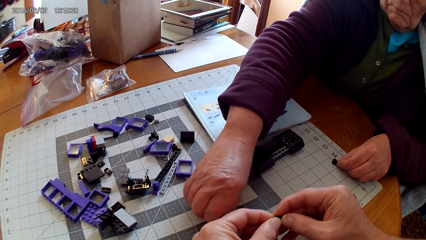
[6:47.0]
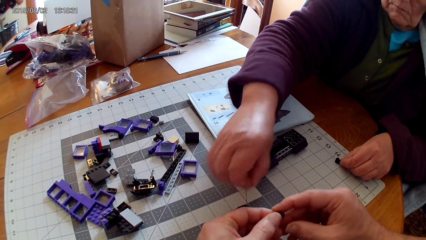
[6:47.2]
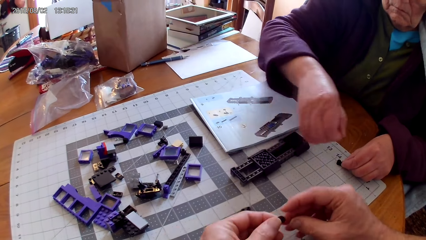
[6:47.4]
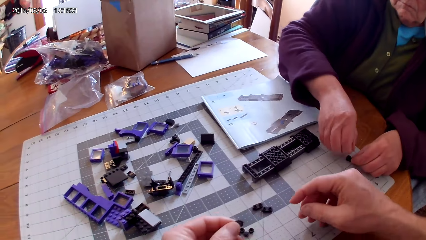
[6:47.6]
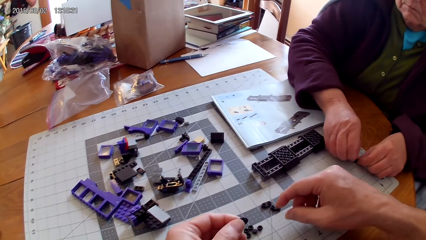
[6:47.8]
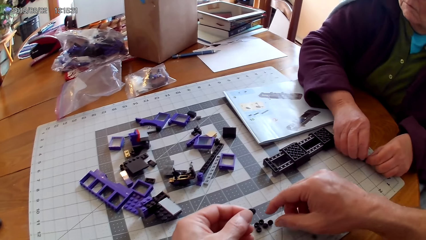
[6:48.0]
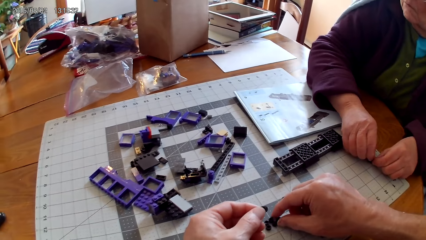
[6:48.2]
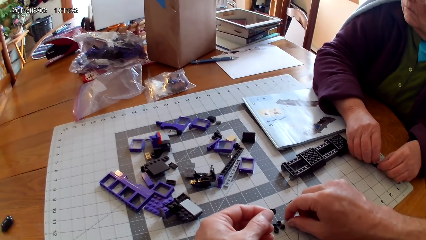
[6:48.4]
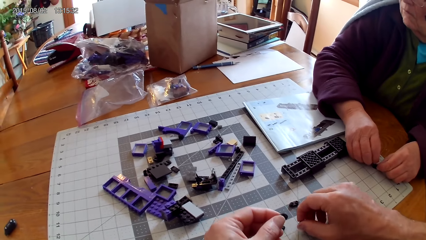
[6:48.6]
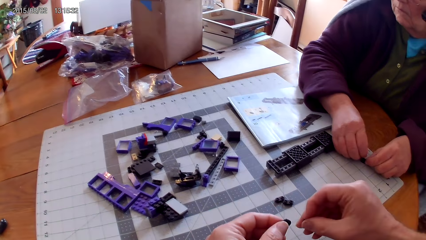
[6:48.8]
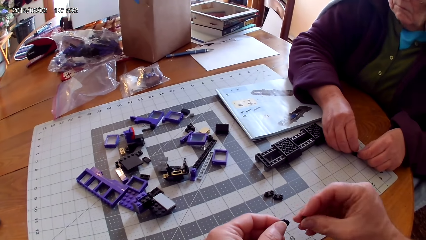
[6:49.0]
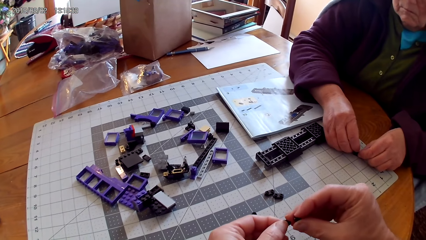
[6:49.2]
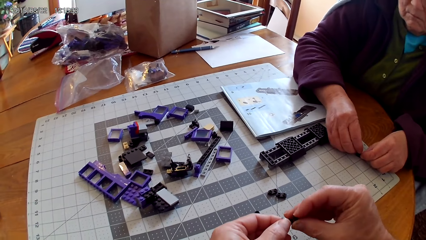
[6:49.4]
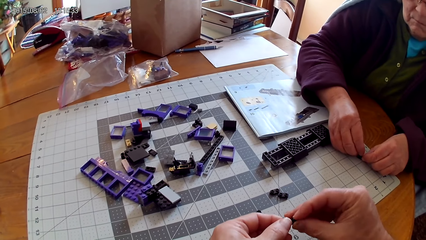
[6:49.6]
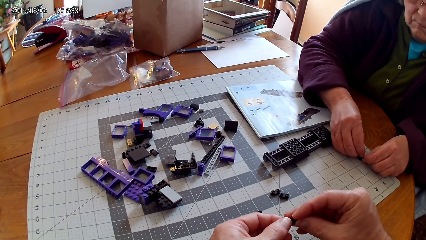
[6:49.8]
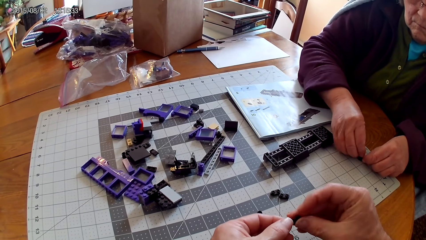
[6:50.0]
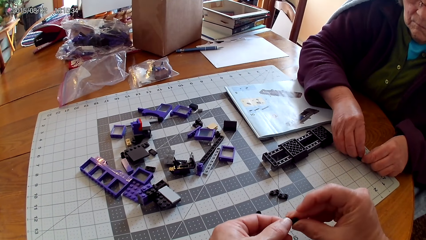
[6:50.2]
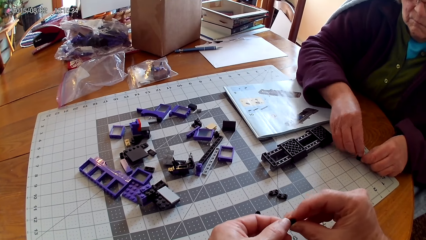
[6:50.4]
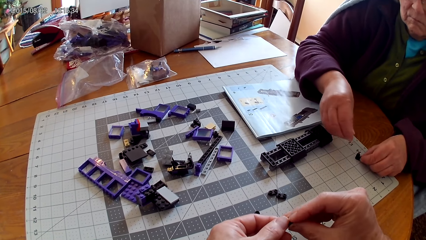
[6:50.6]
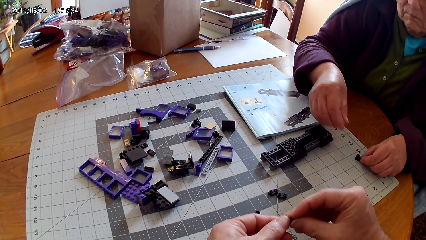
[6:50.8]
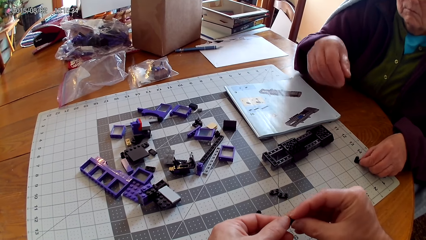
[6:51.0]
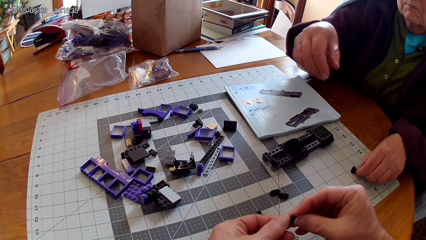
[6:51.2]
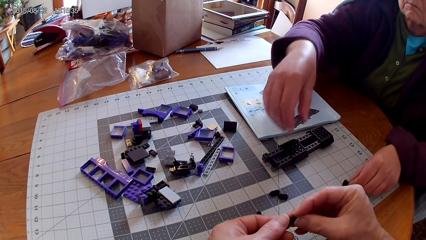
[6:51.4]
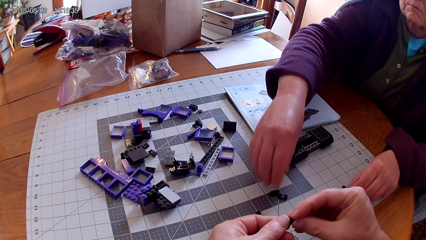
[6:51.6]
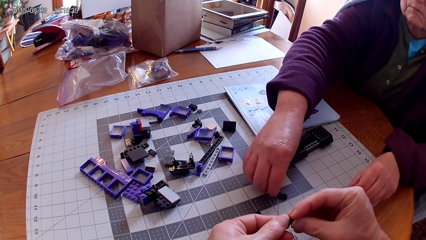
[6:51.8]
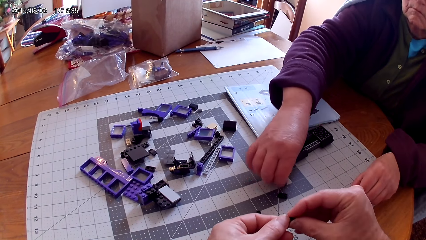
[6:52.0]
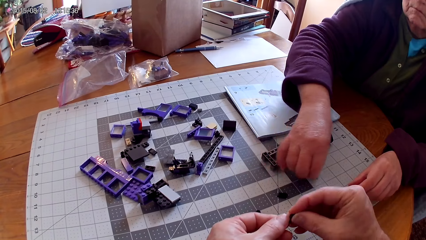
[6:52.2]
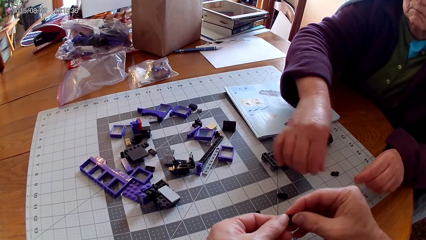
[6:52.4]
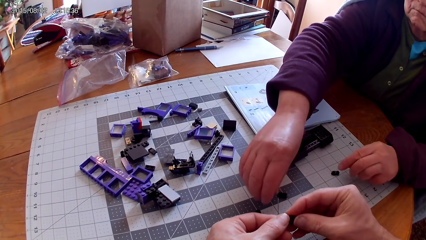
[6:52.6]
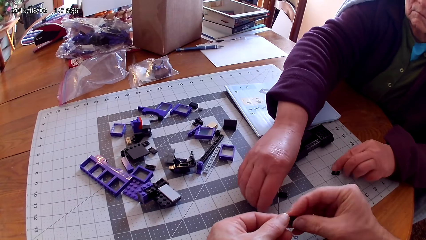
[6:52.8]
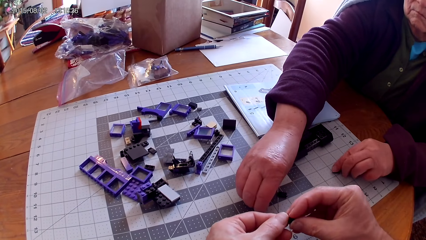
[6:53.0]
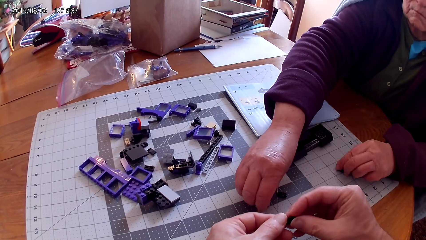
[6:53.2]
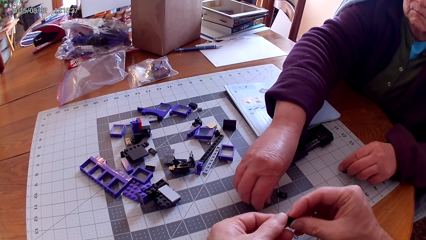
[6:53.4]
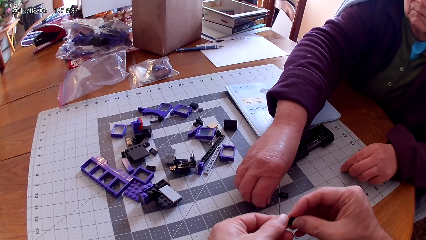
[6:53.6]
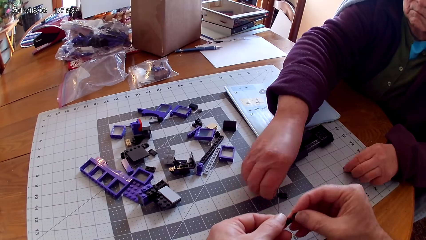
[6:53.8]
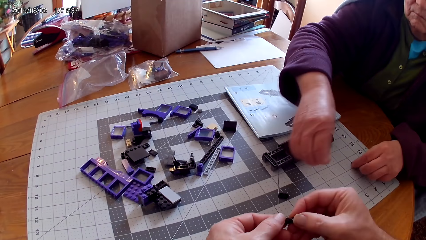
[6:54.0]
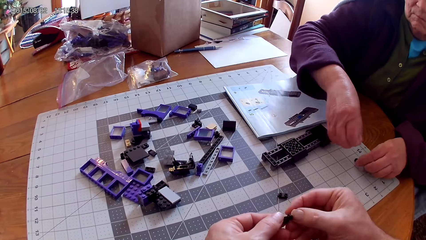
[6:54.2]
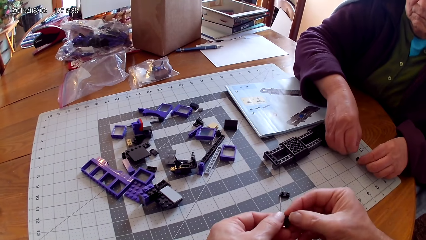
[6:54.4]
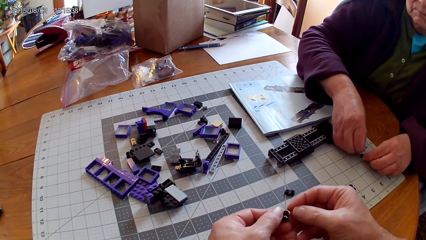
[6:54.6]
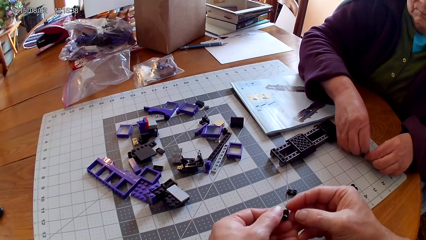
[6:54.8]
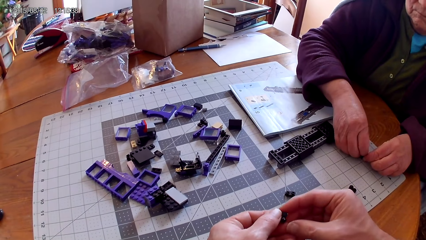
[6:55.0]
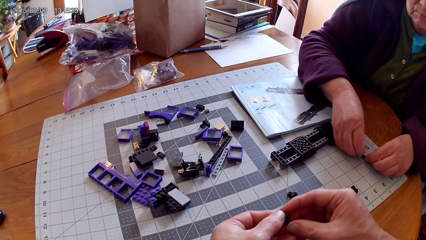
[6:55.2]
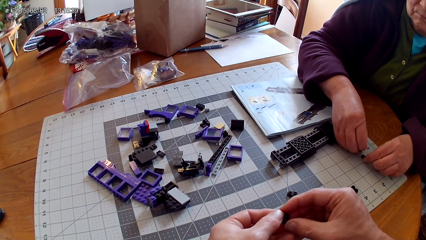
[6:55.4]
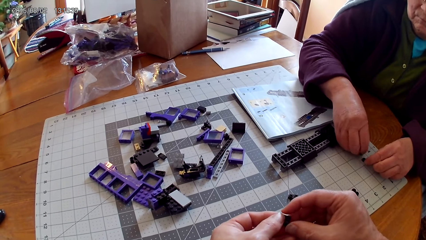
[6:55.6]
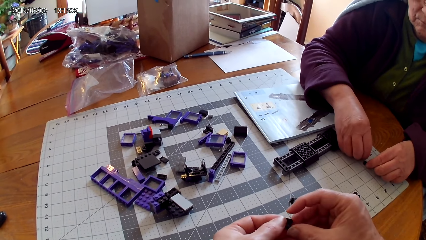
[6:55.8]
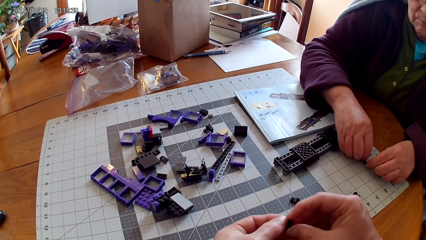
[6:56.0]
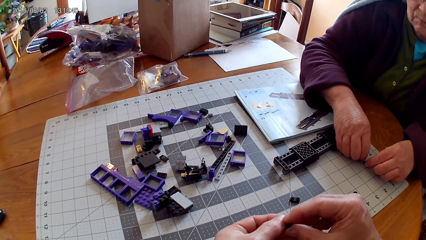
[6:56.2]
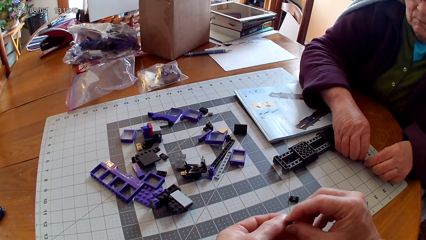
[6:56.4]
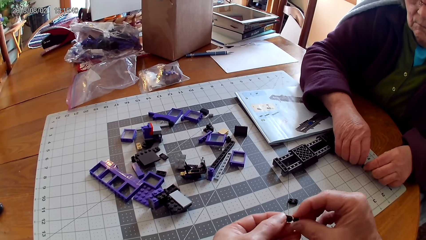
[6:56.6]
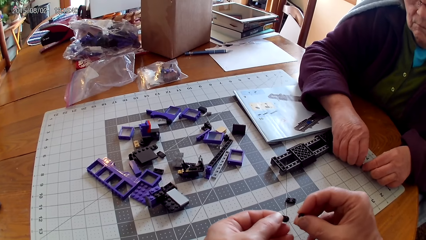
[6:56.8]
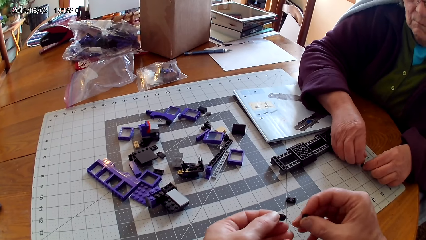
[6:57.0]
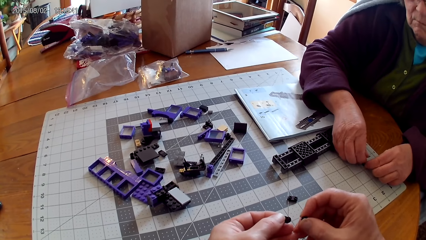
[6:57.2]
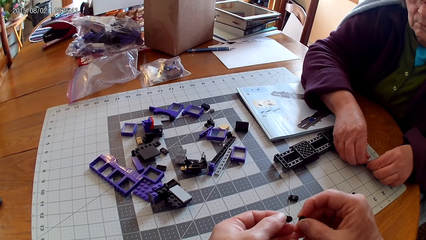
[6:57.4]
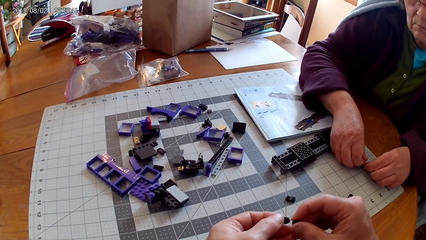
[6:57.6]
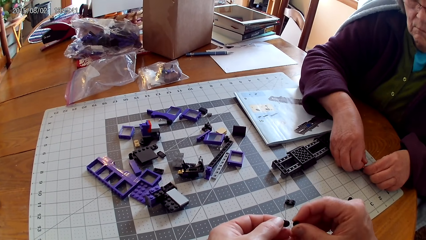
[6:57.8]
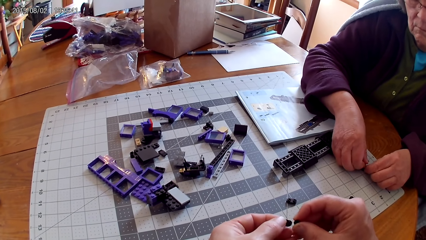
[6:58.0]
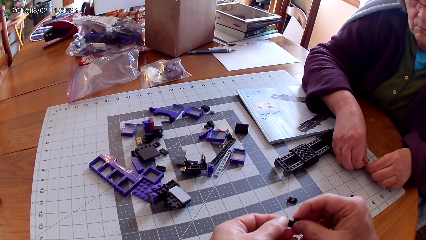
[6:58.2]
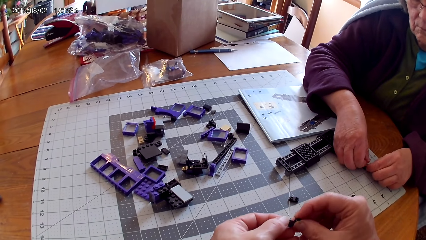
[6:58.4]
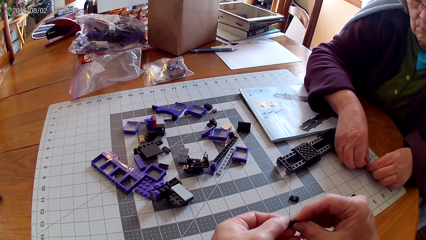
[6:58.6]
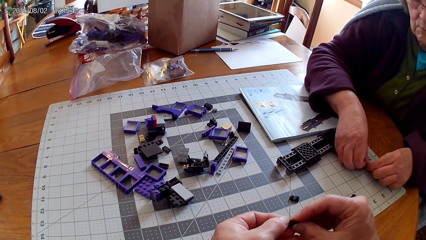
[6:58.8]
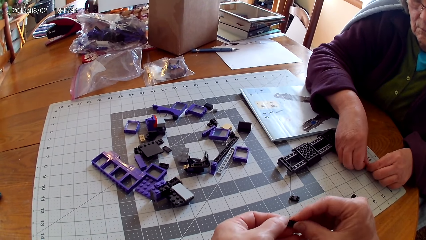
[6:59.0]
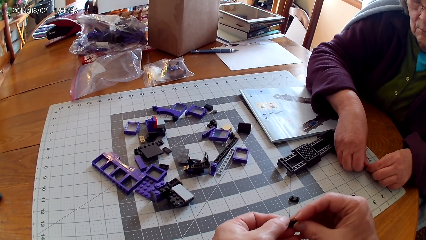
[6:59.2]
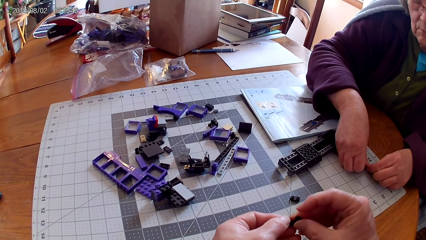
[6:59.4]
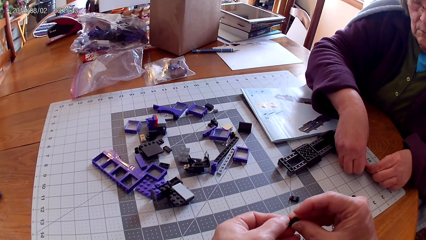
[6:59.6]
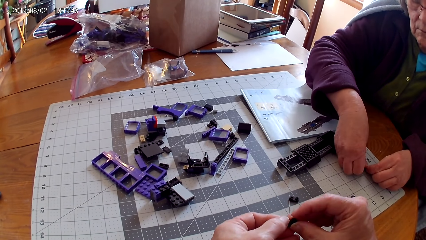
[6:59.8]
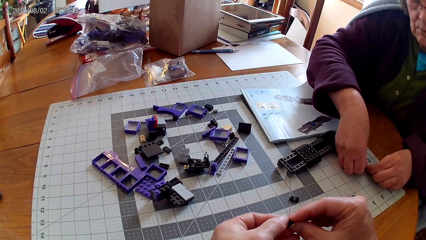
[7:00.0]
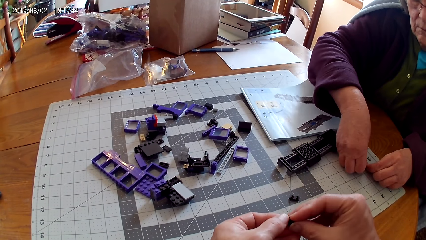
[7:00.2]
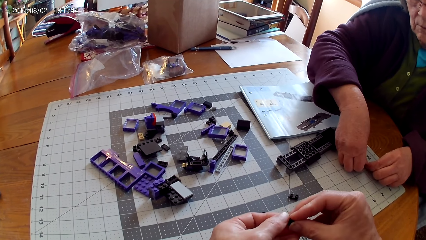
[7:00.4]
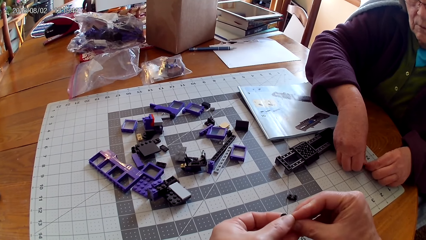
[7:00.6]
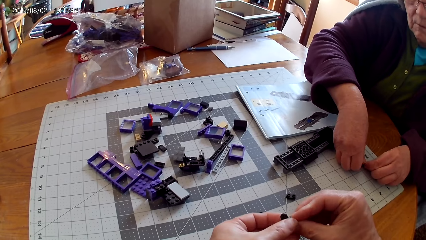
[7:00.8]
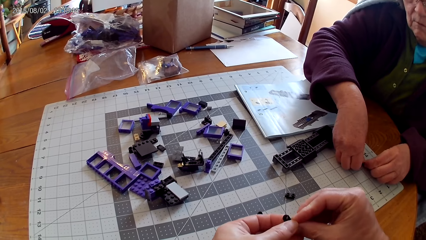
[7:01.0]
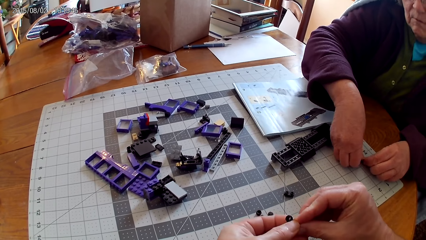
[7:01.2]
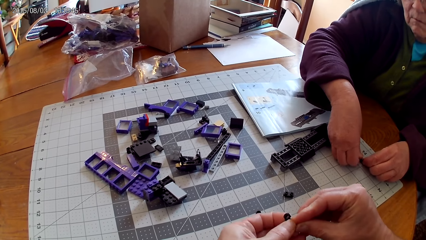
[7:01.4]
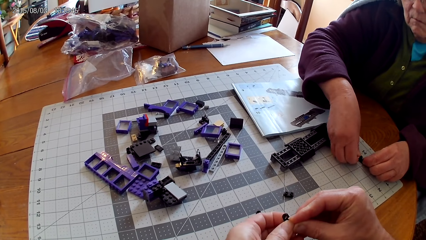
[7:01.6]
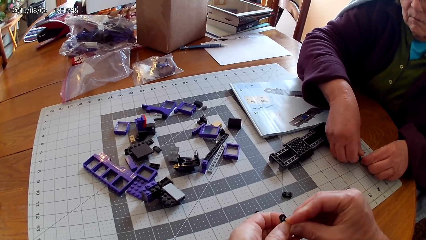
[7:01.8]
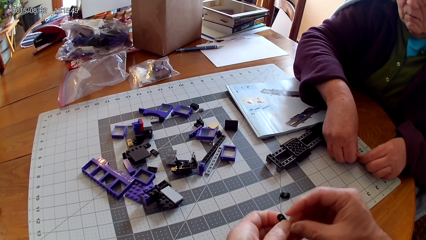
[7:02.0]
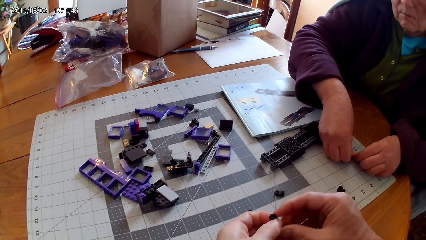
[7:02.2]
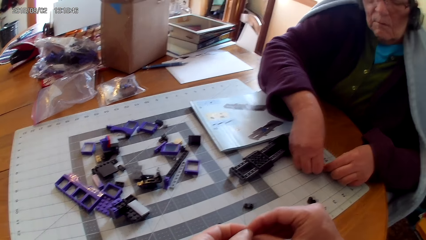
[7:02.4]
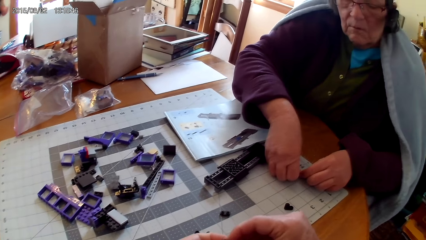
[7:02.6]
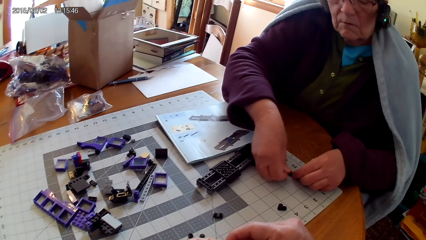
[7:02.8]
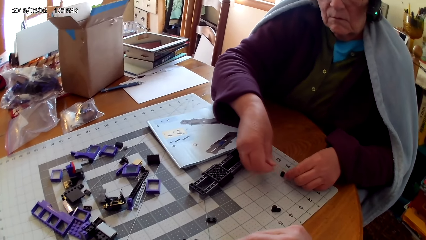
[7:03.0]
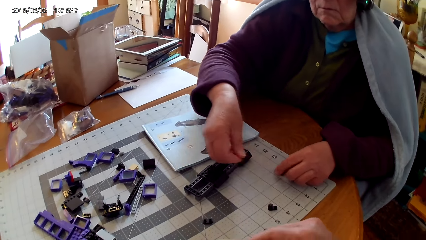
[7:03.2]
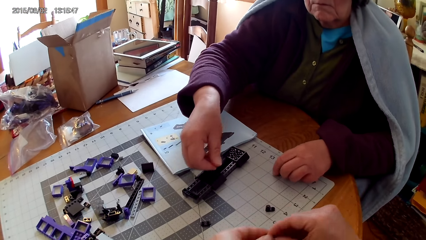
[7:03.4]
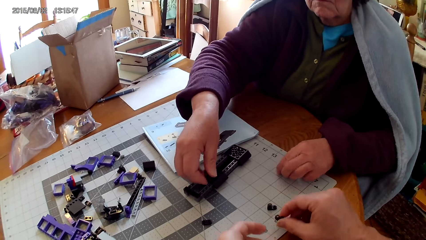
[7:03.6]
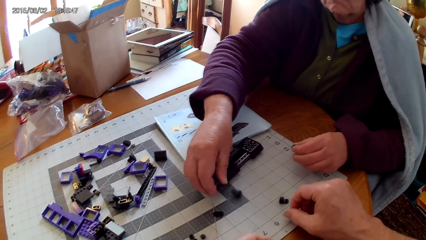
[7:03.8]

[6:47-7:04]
The woman fixes a plastic on the other plastic. The camera wearer takes another spare part and fixes the spare parts. The woman takes more spare parts, moves spare parts on the table and fixes a plastic on the other plastic. The camera wearer fixes spare parts.
